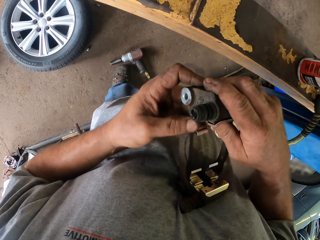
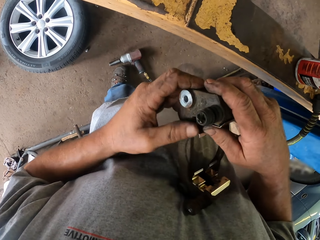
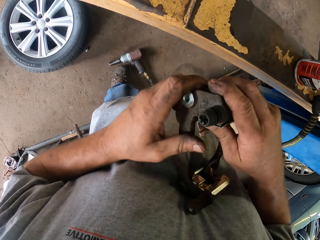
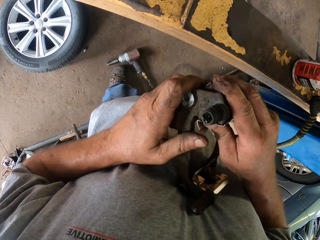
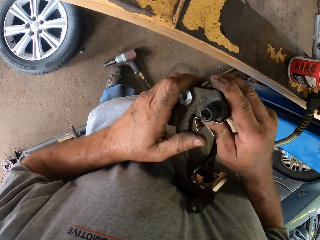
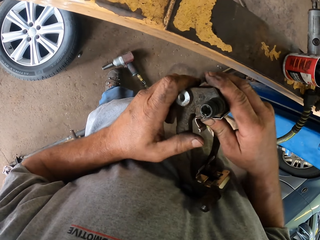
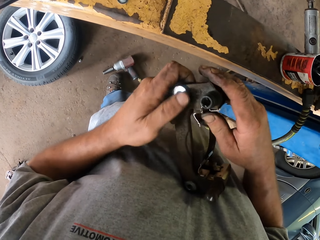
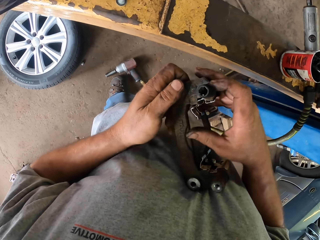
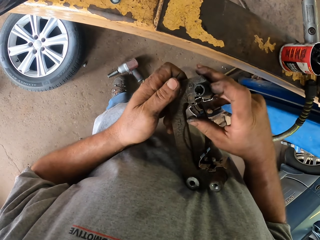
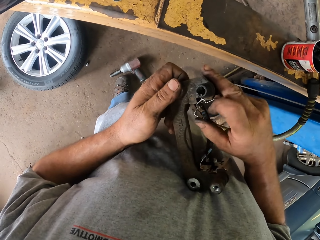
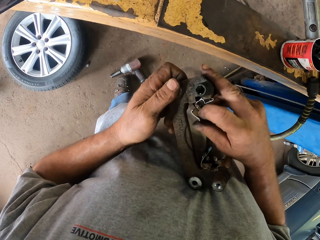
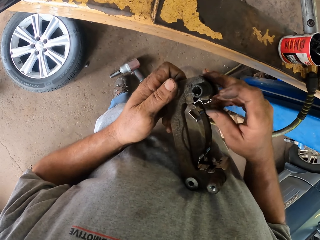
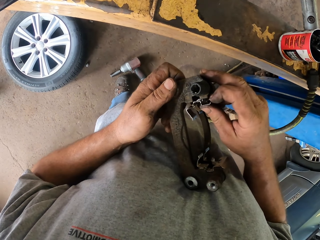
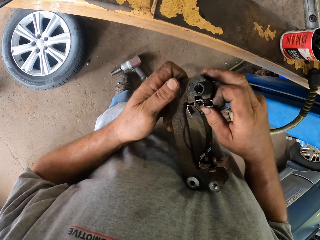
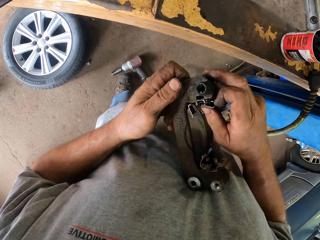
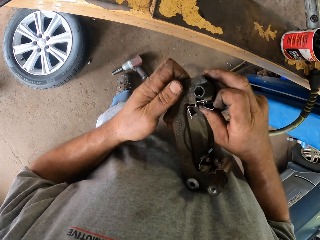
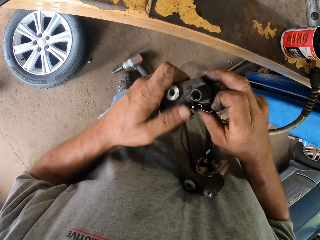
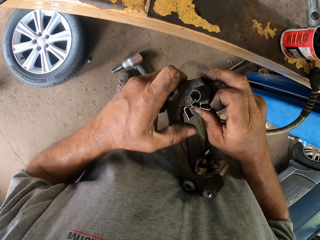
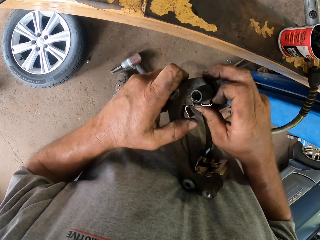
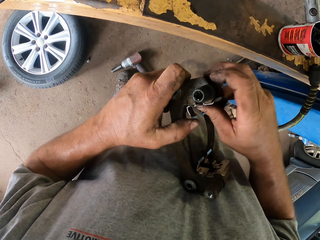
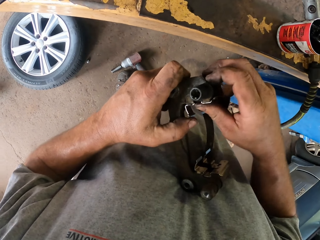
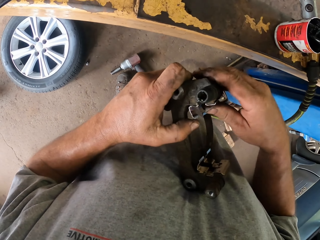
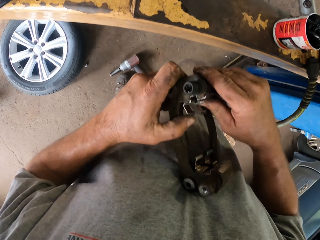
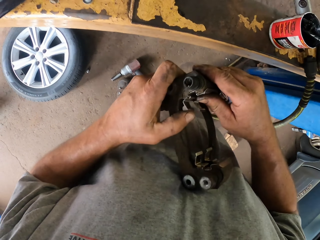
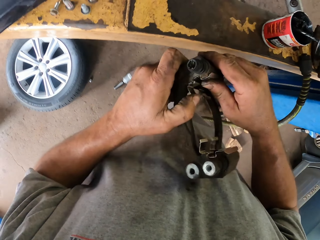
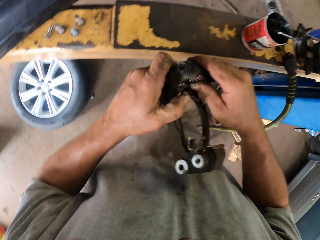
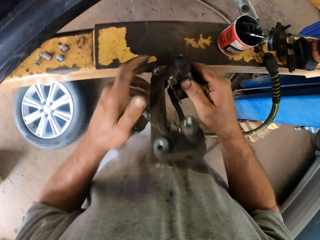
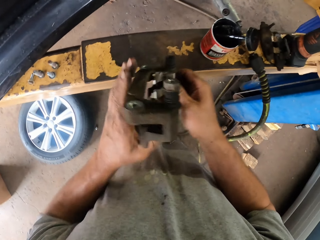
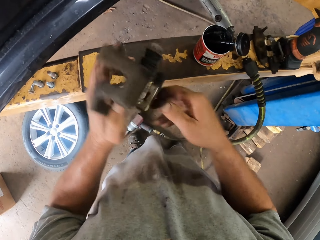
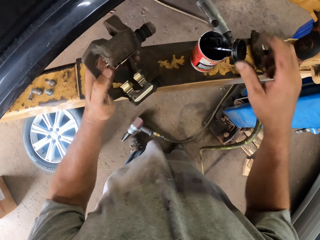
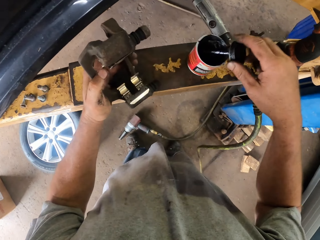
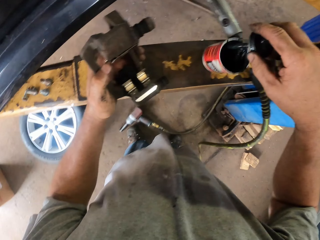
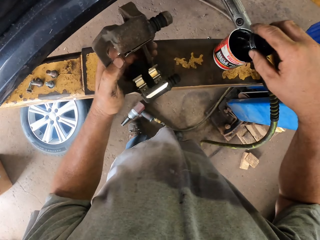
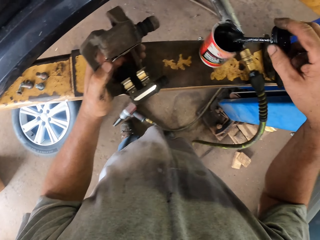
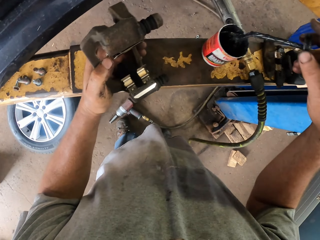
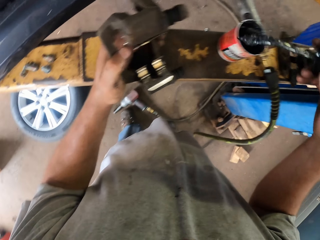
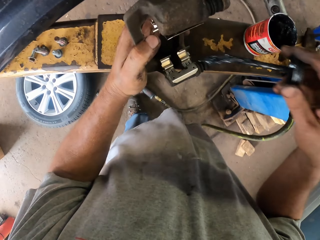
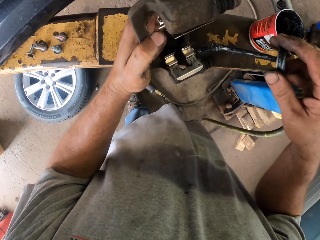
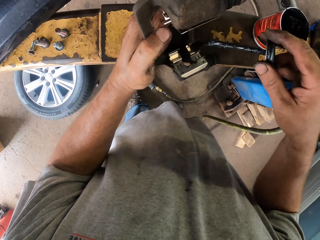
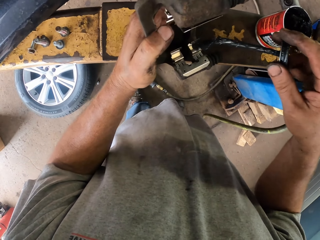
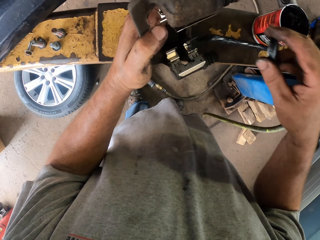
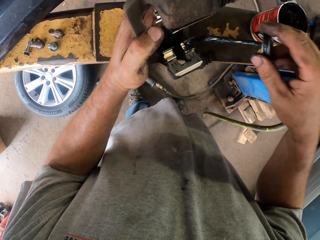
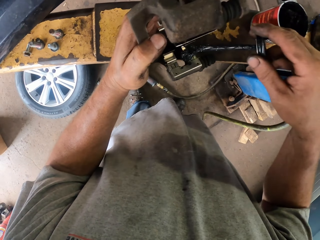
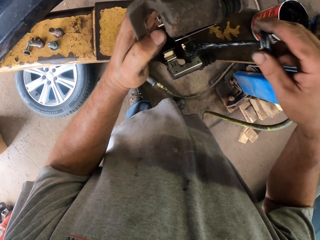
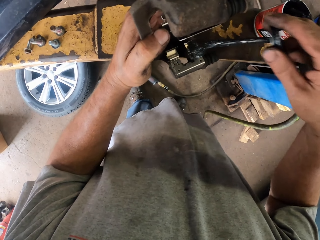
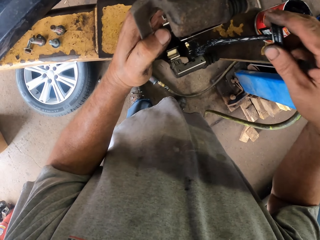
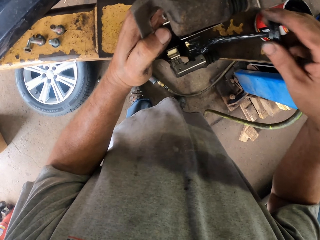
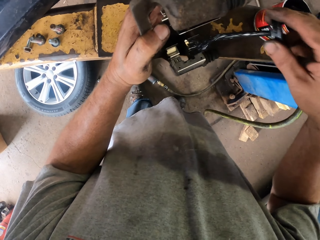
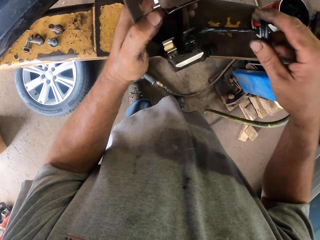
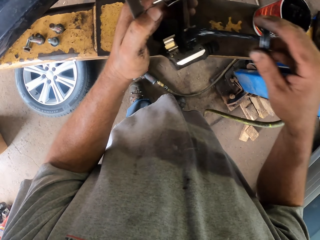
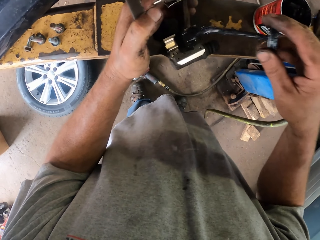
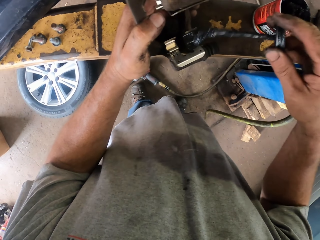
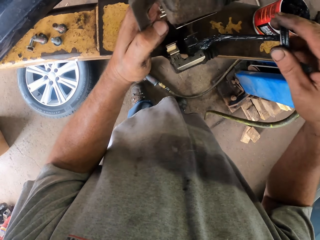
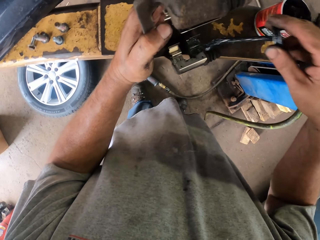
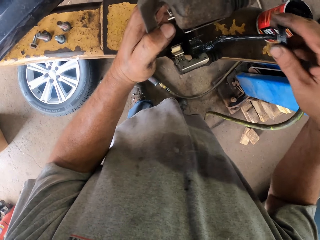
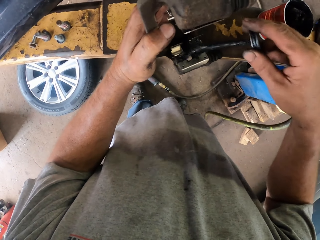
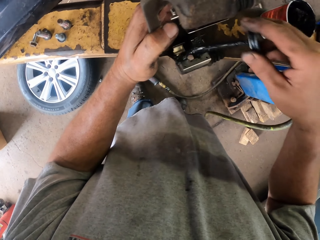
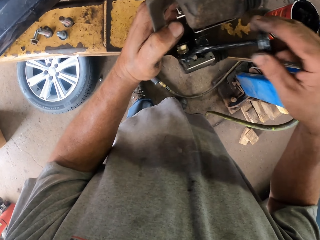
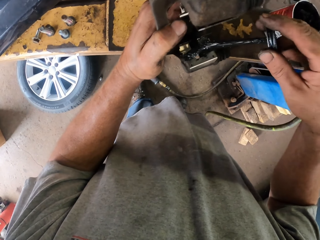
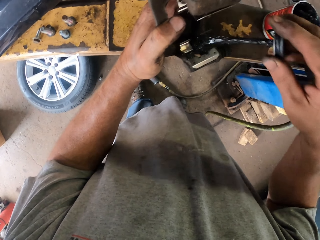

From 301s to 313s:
The camera wearer dips the oil brush on the oil can. They apply the oil on the car spare part.

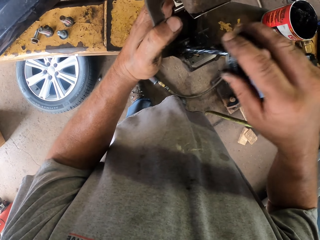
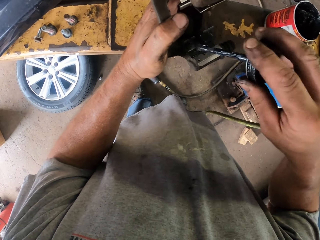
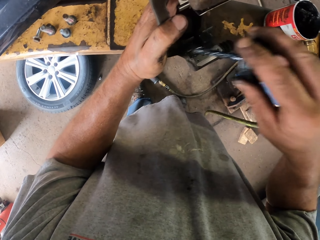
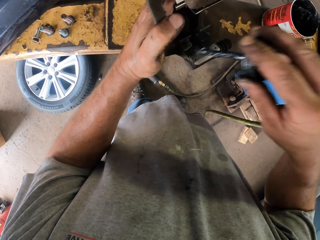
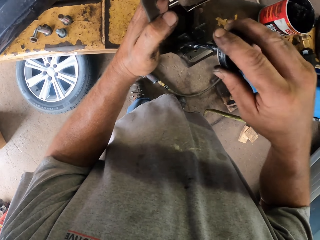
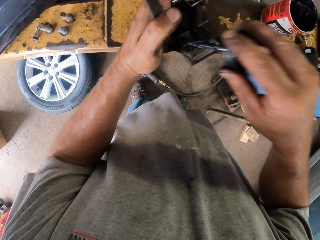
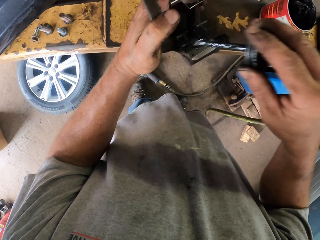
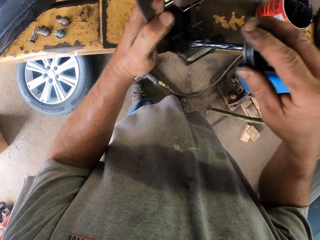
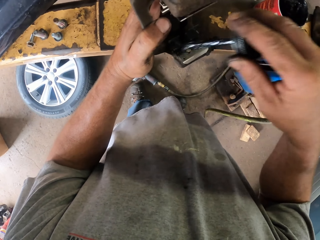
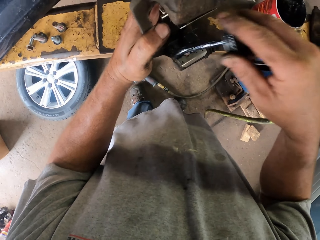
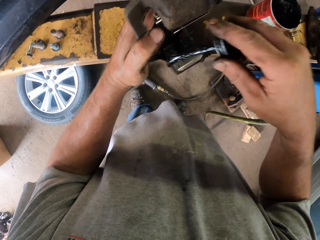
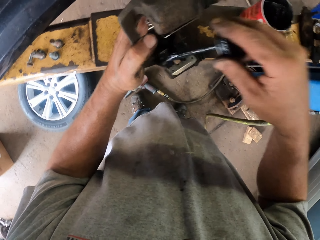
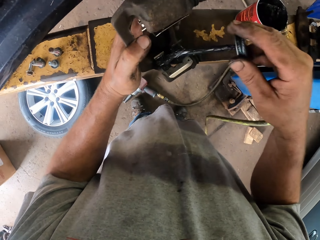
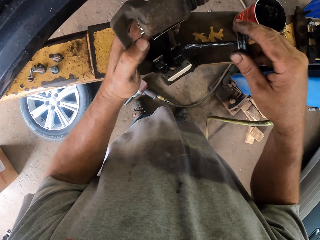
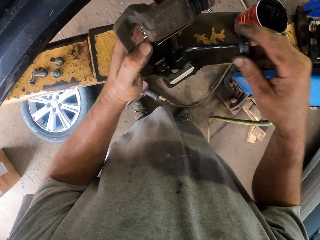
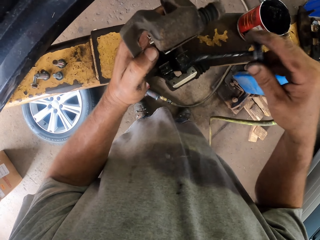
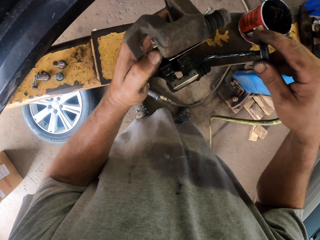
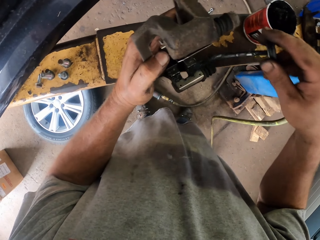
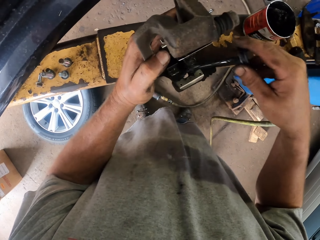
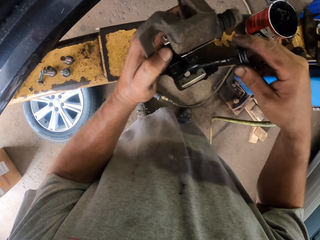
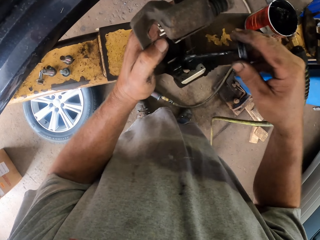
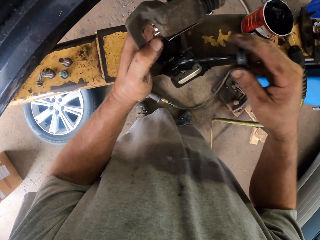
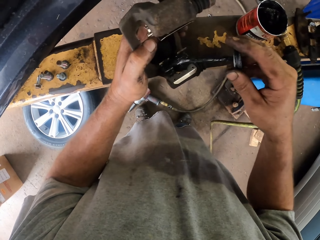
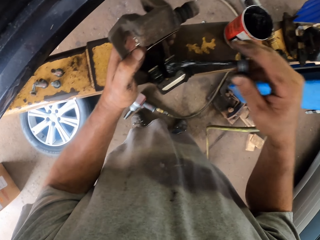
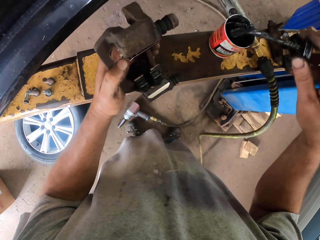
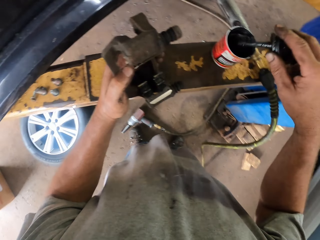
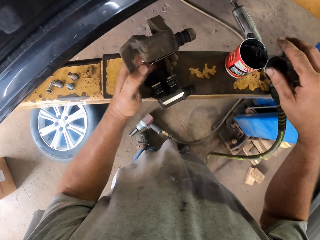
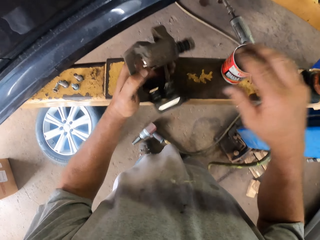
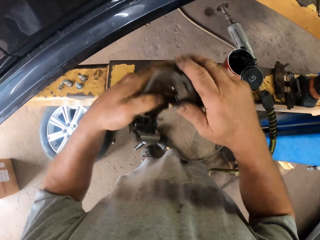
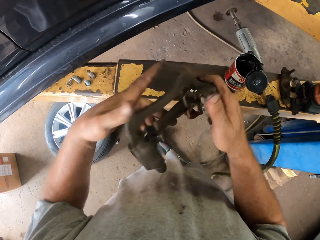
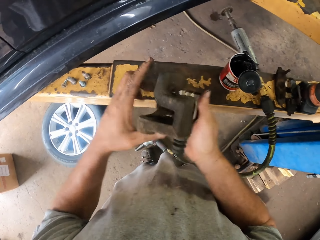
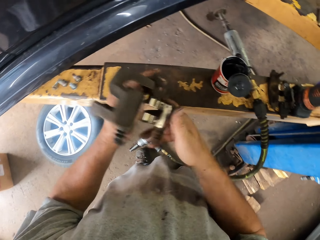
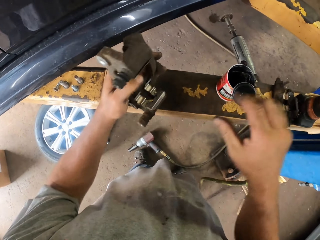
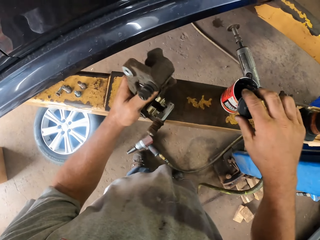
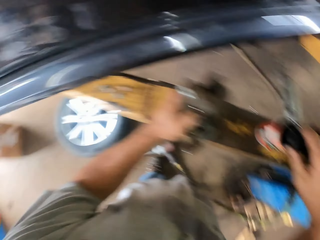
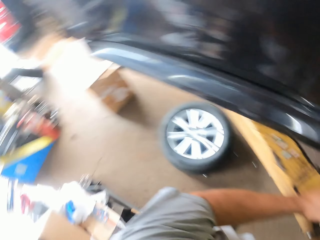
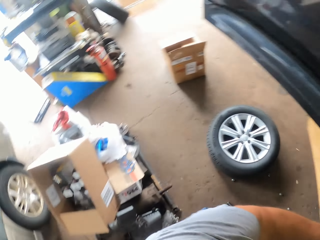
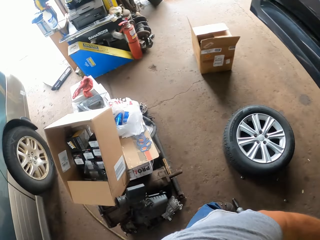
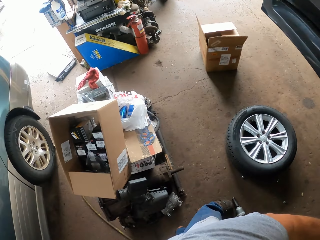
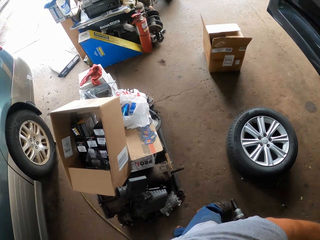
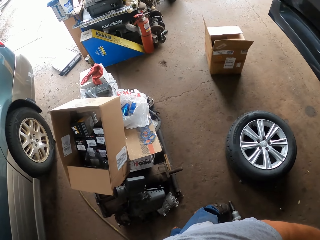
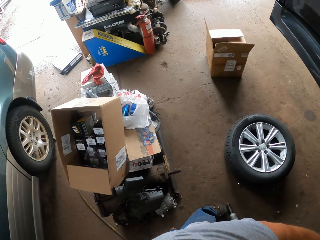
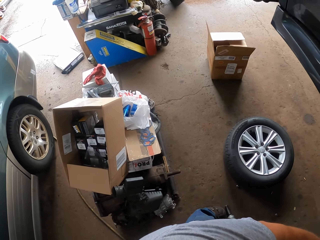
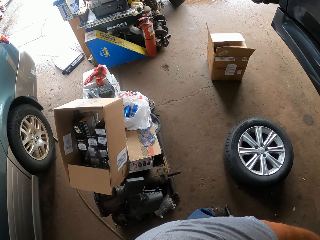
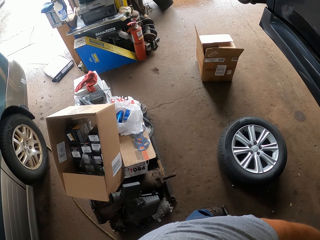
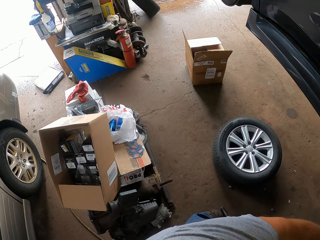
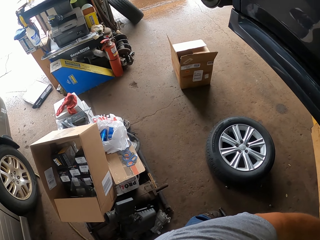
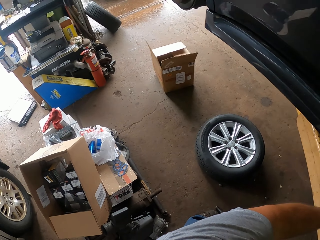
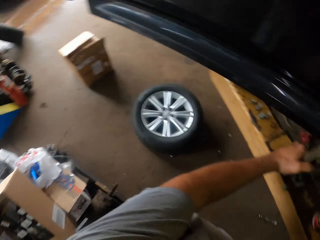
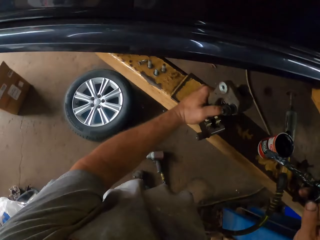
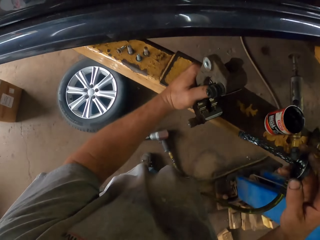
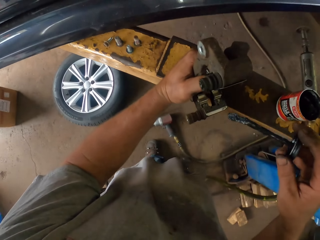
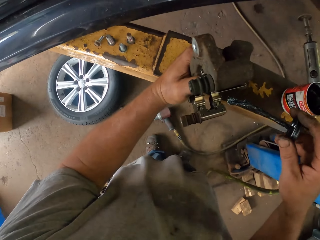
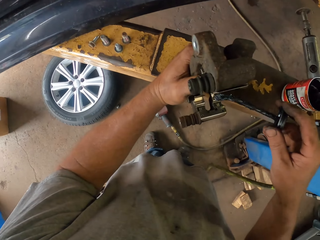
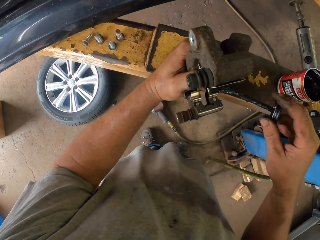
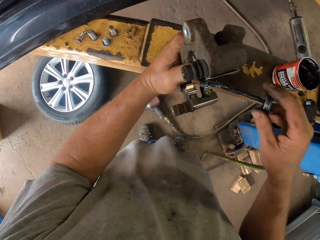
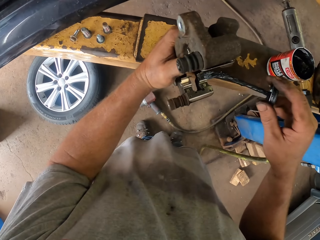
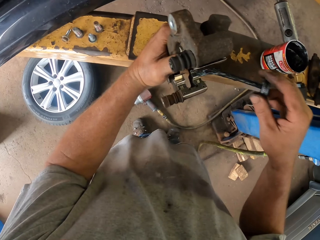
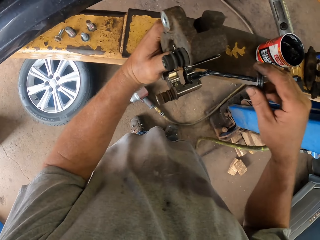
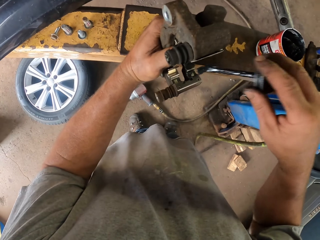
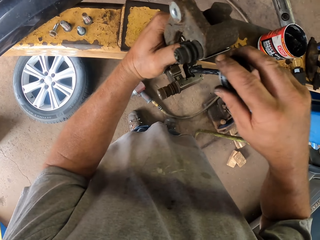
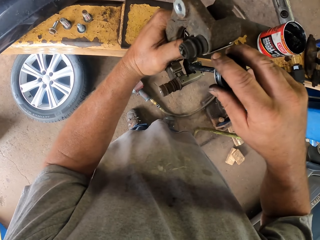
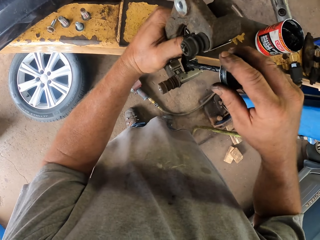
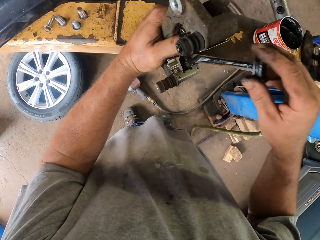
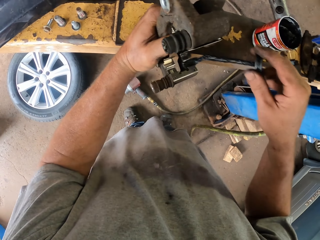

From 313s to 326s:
The camera wearer puts the oil brush on the oil can. They turn the brake and touch the car spare part. They look around and move around the garage. They apply the oil on the car spare part.
